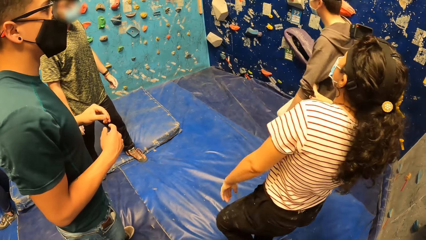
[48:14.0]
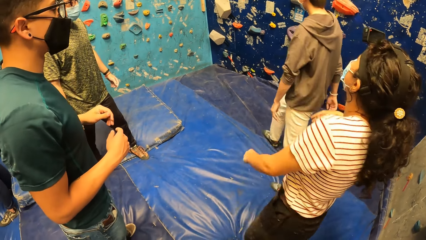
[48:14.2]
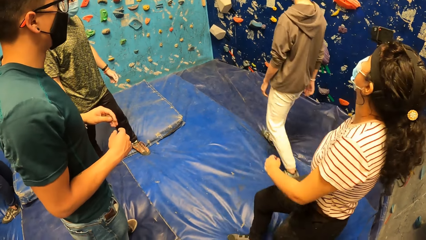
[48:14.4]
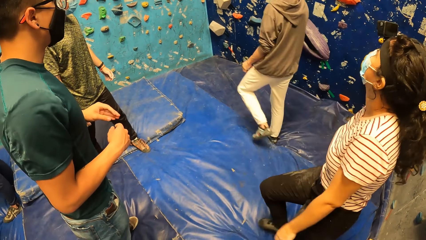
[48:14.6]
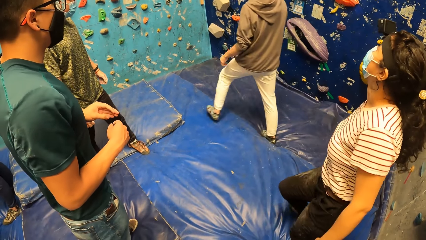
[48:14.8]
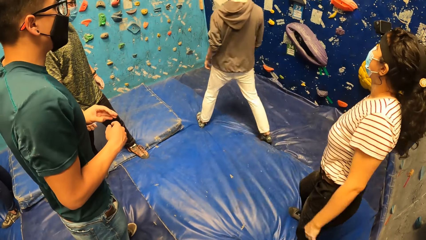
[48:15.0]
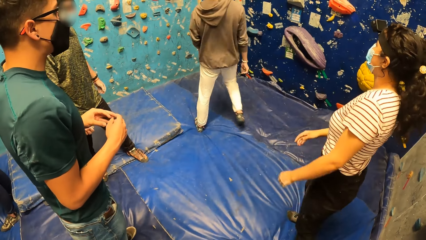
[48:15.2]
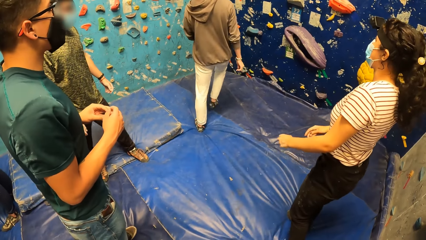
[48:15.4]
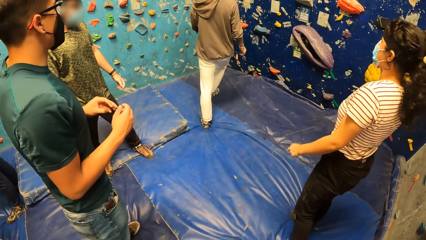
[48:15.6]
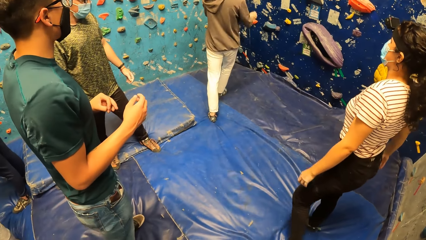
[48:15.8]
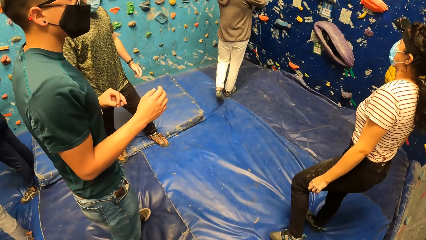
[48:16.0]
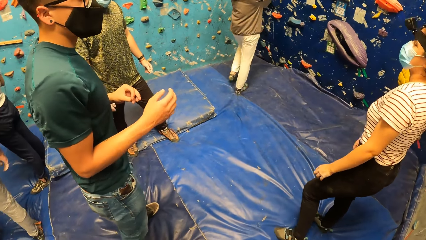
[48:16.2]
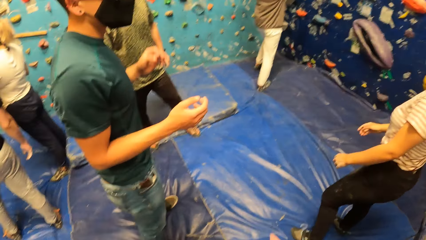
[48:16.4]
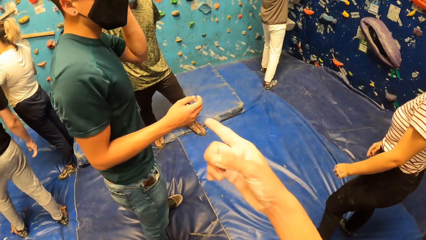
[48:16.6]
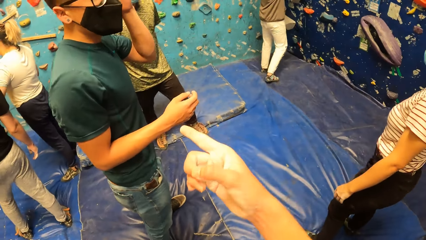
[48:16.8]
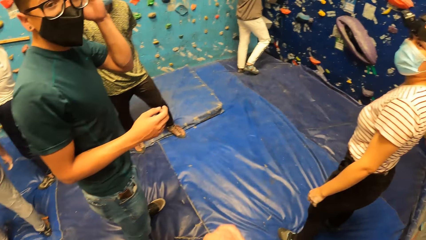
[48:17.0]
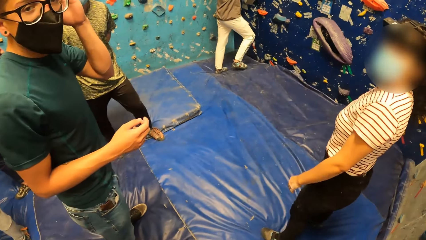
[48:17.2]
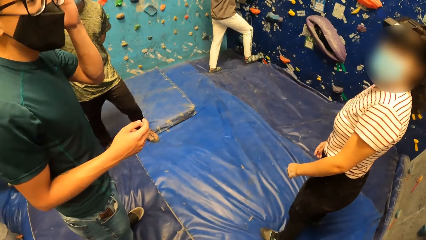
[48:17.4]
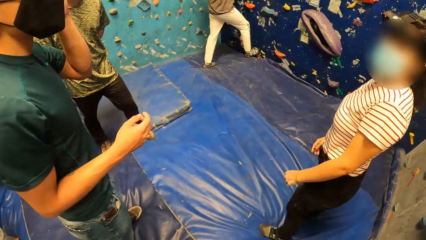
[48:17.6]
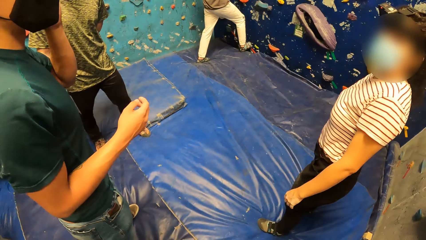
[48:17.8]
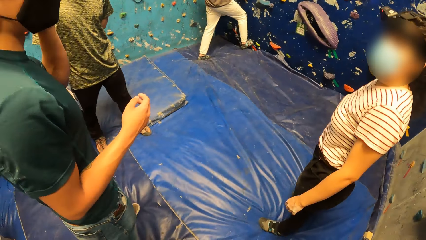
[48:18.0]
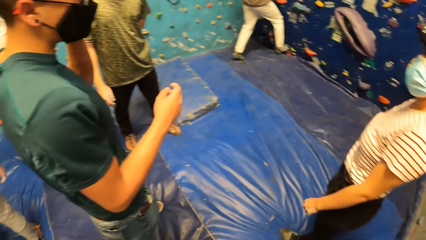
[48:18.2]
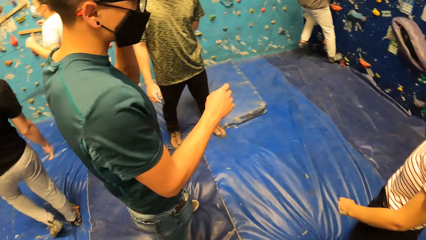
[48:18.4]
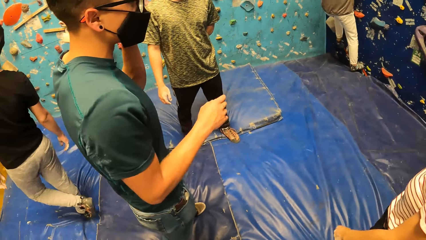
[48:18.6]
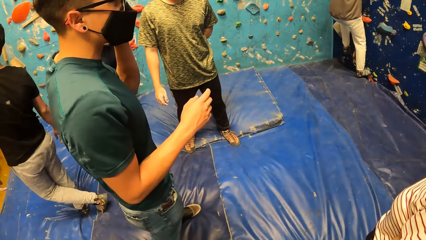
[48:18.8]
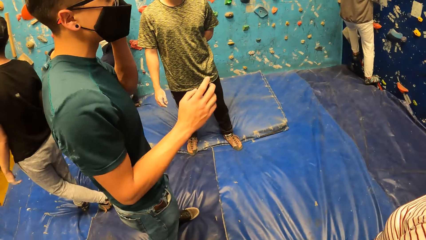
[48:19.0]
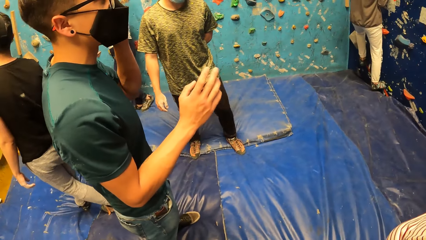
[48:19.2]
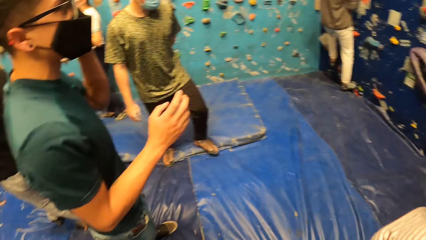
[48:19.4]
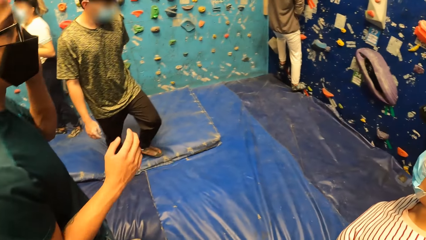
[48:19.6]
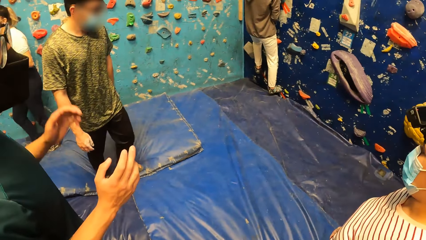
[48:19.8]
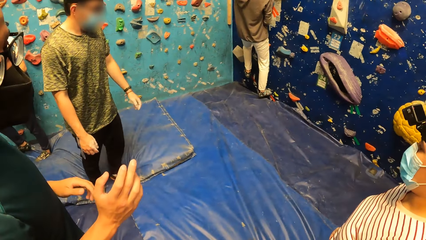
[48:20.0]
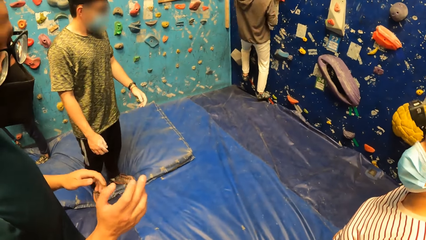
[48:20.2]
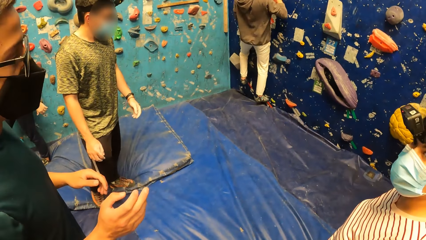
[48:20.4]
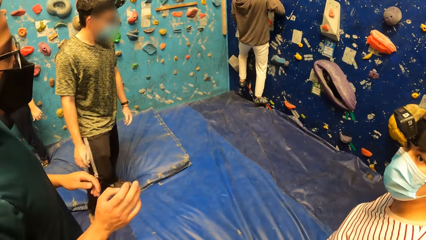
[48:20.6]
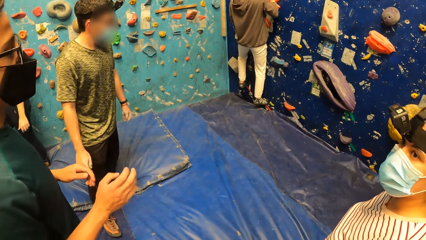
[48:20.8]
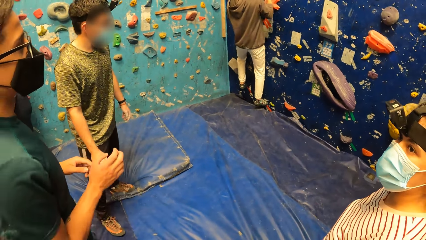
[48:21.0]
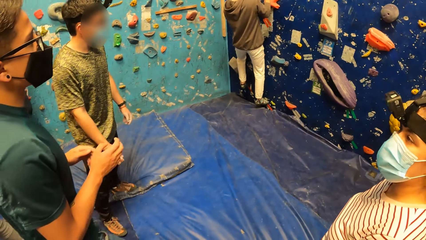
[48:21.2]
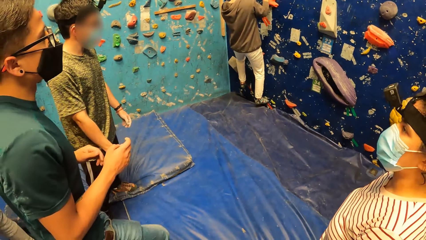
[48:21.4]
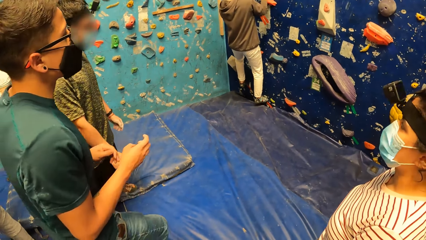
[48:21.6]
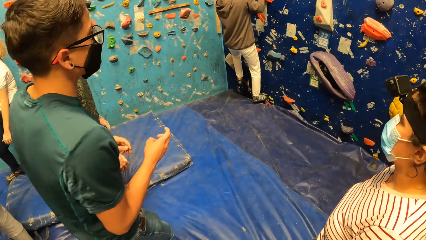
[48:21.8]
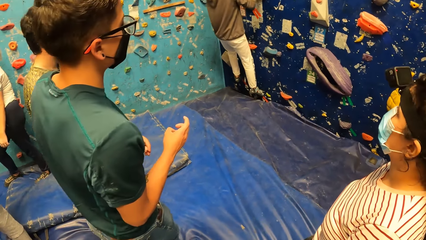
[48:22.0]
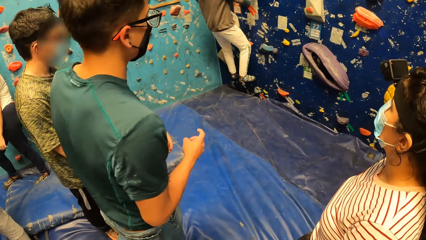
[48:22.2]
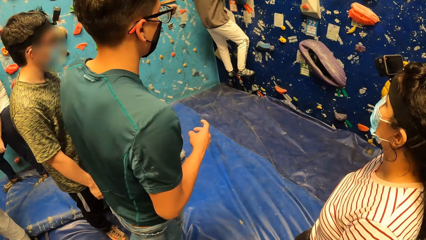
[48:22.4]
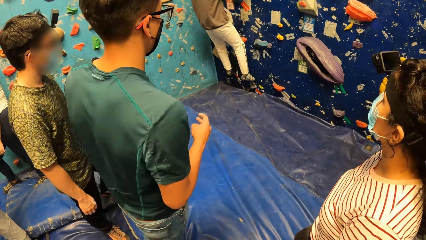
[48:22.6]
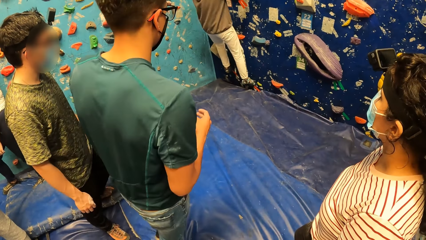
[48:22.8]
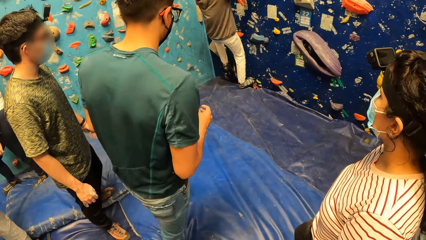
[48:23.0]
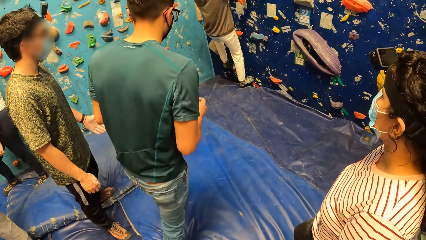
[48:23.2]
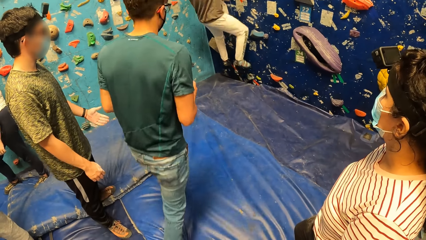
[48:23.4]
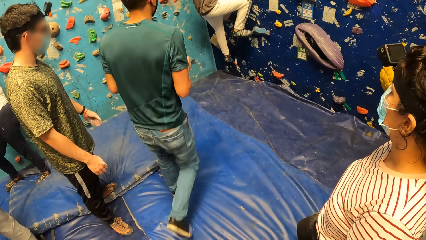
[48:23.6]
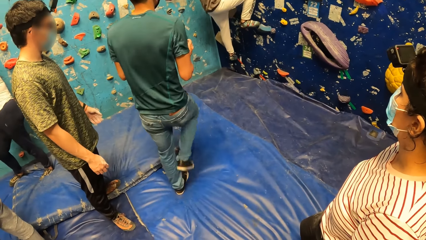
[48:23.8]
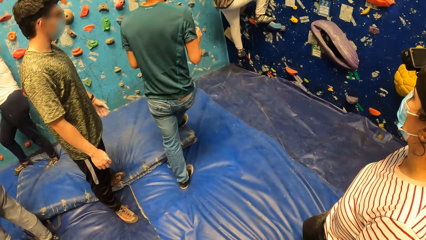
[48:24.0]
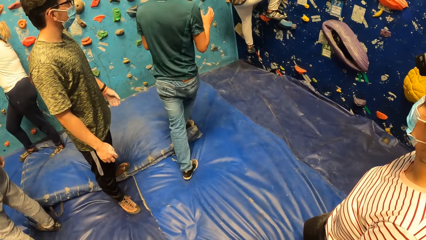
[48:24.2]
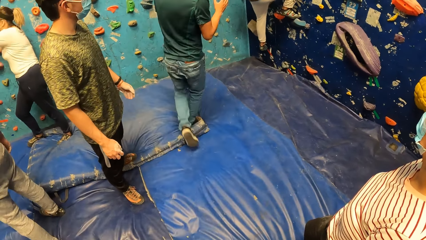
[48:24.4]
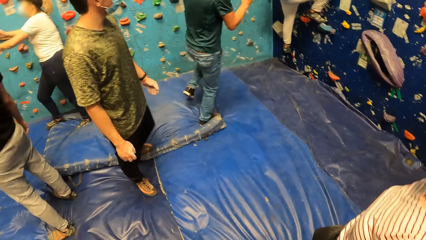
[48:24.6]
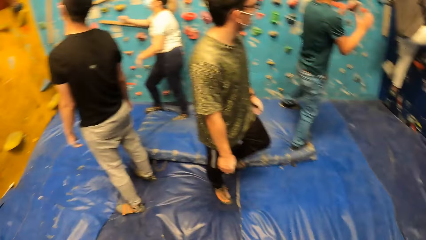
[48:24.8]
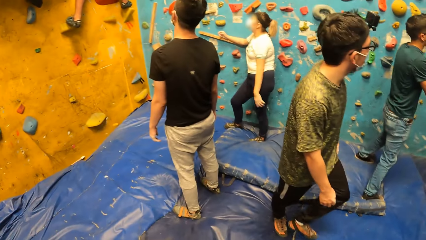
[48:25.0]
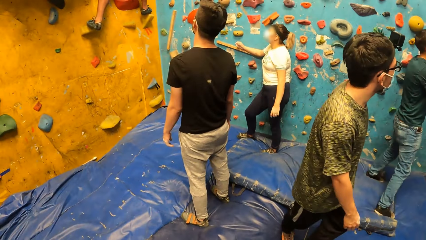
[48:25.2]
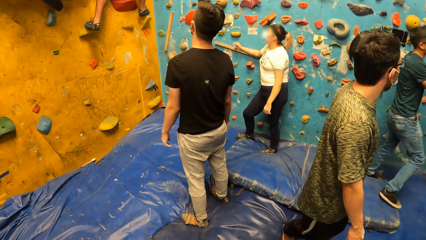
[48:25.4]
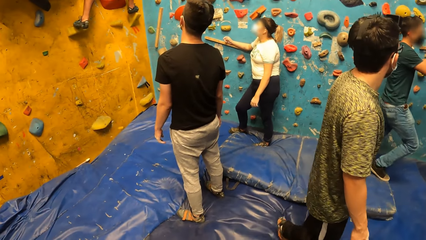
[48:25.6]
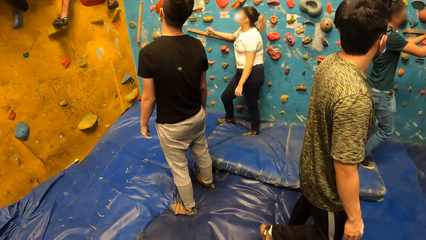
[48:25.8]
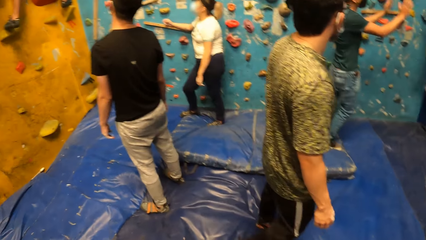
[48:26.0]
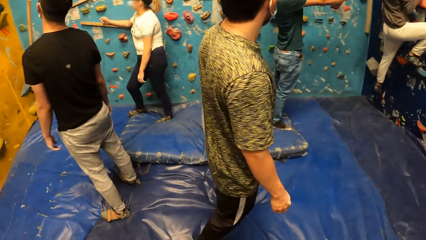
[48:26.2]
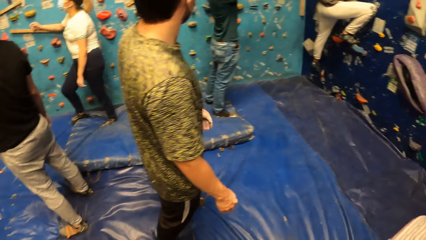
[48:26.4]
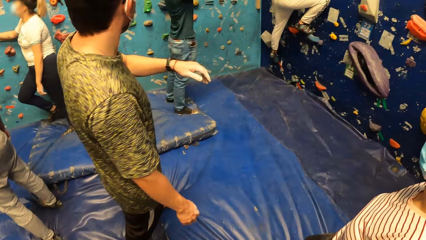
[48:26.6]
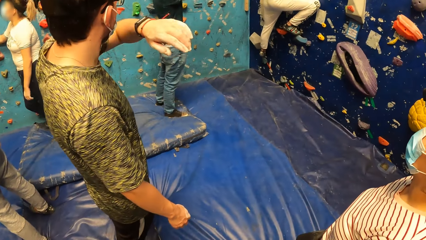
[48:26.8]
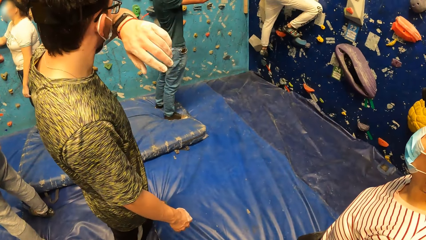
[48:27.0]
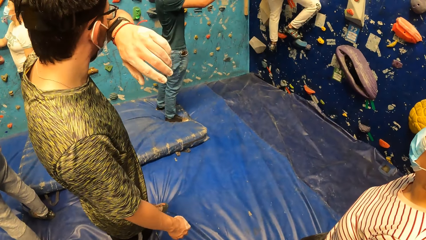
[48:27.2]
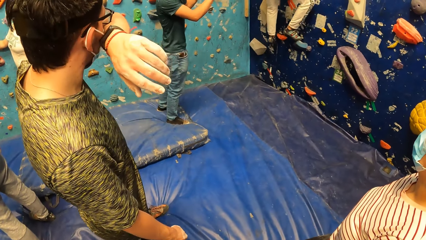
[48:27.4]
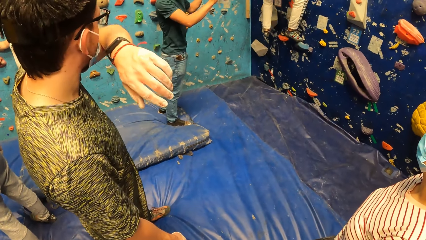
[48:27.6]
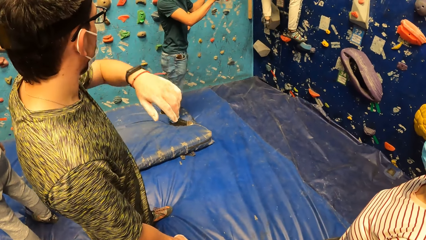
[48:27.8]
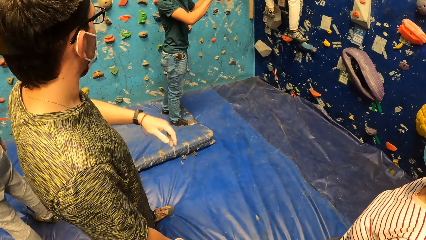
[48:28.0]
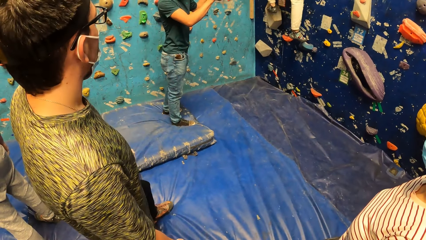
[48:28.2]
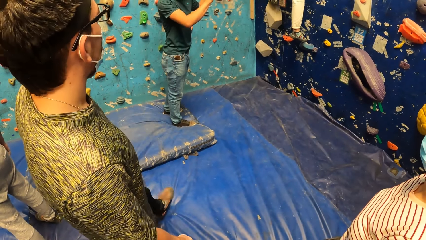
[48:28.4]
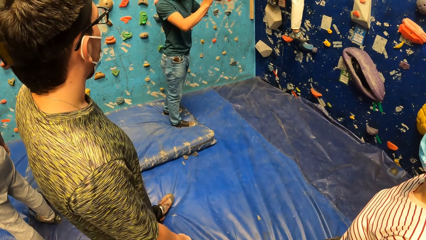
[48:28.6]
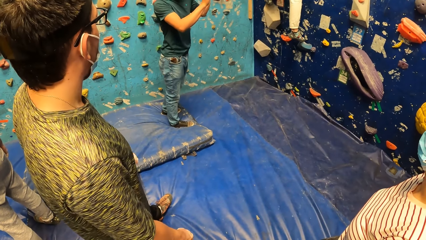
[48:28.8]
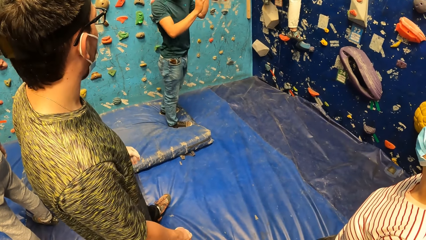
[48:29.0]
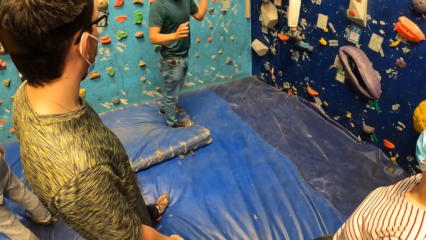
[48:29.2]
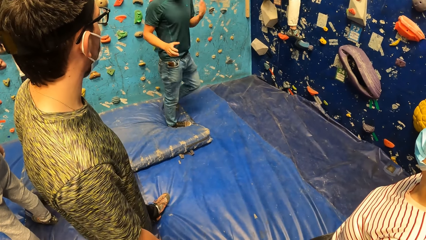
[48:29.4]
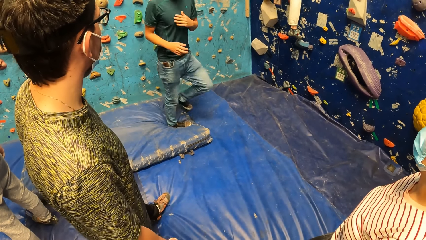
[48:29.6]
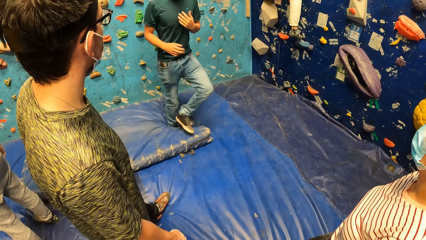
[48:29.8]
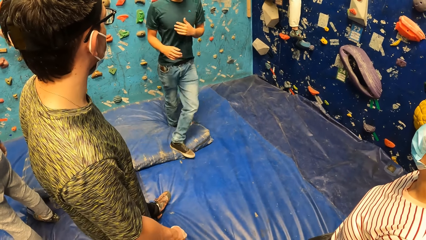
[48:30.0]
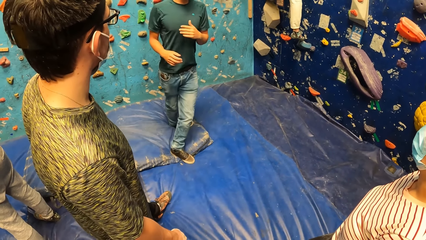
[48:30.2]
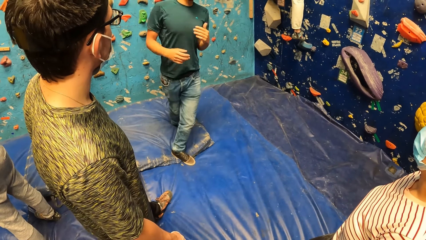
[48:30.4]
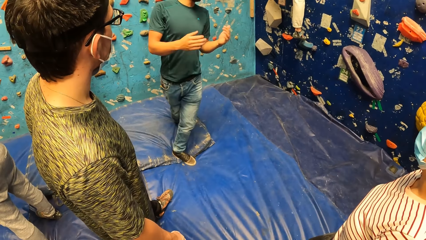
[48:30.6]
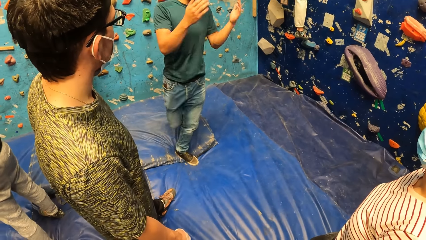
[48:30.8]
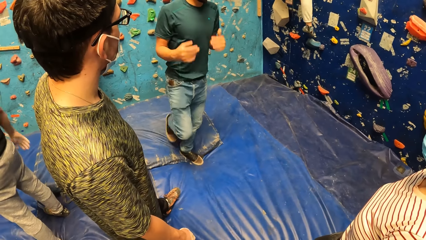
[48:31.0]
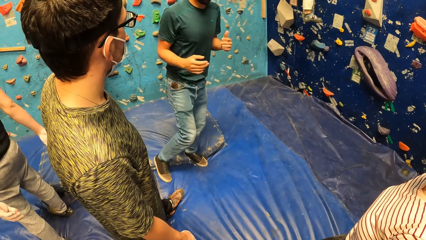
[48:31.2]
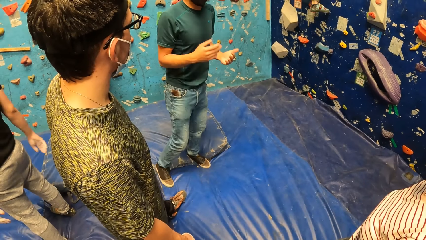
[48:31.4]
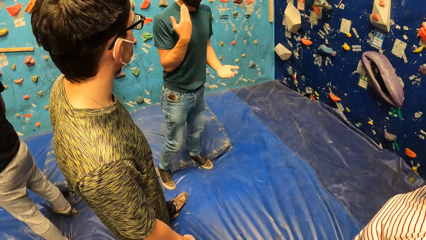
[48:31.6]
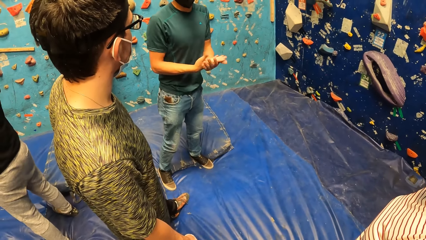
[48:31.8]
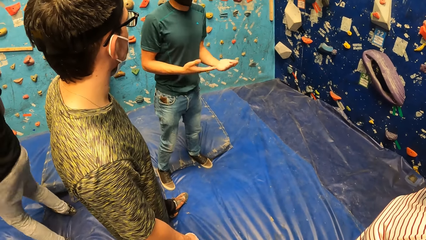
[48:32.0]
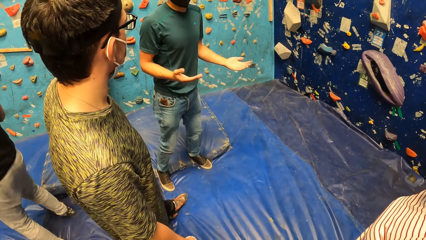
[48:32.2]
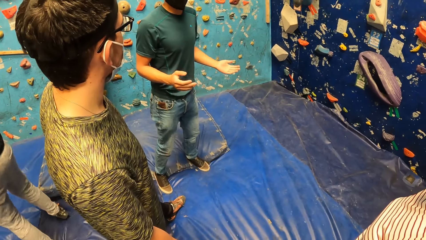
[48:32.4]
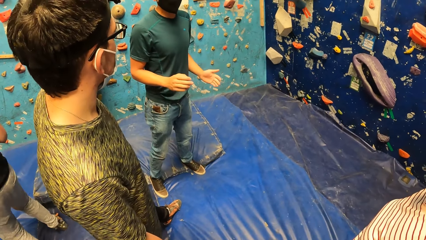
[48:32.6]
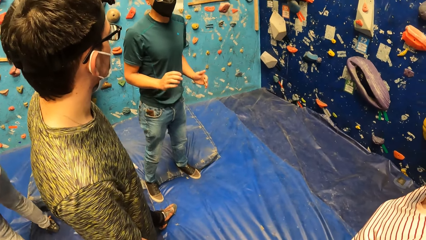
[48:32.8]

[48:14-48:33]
A man walks around. The man holds the climbing hold on the bouldering wall with both hands. The camera wearer interacts with another man and points at him. A person looks at the camera wearer. The first man climbs the bouldering wall with both hands. The other man talks. The other man walks to the first man. Another person lifts the hand up. The other man touches the chest.
